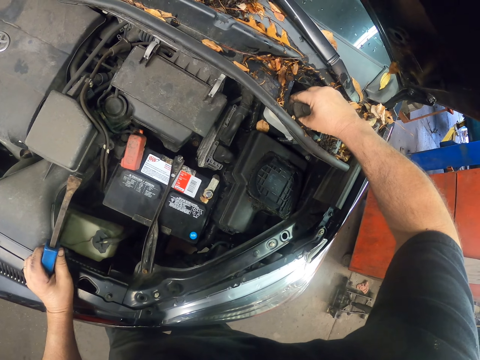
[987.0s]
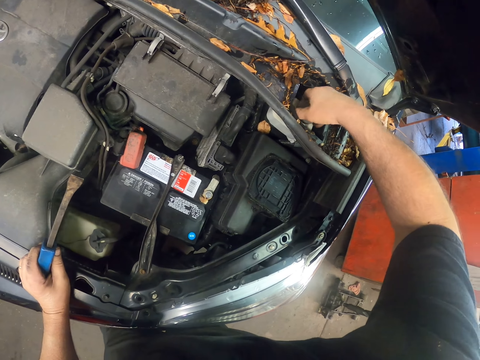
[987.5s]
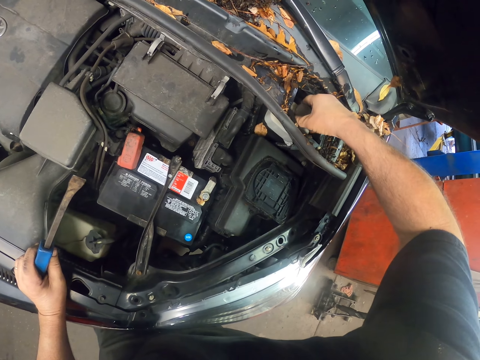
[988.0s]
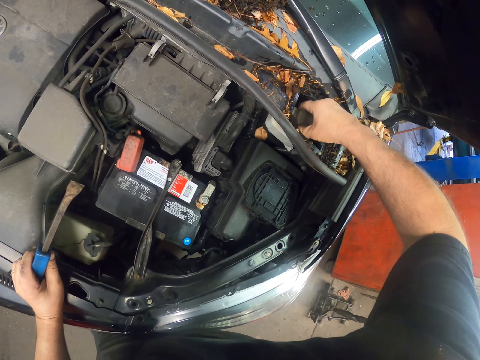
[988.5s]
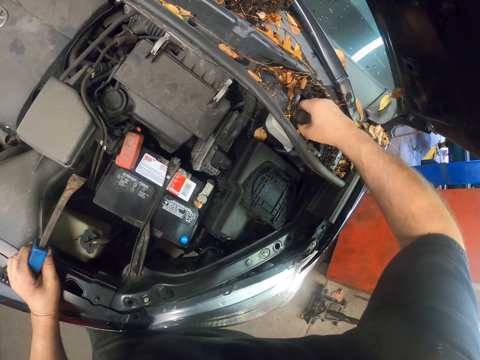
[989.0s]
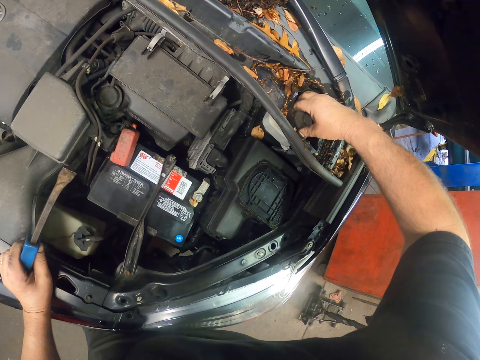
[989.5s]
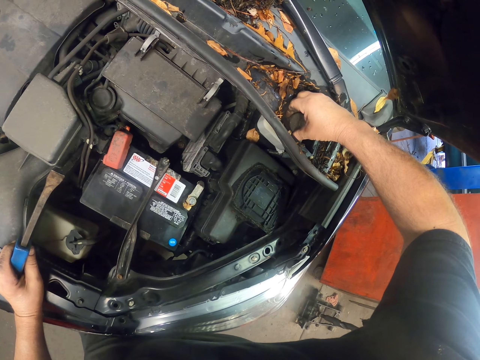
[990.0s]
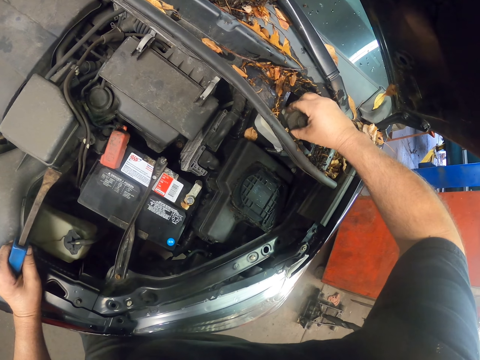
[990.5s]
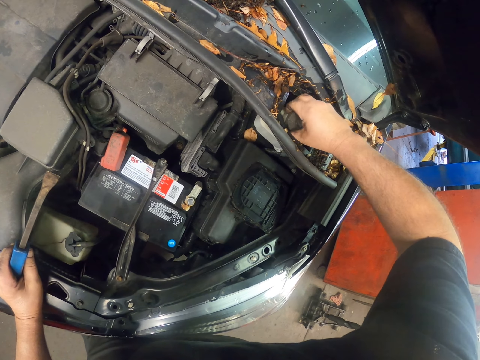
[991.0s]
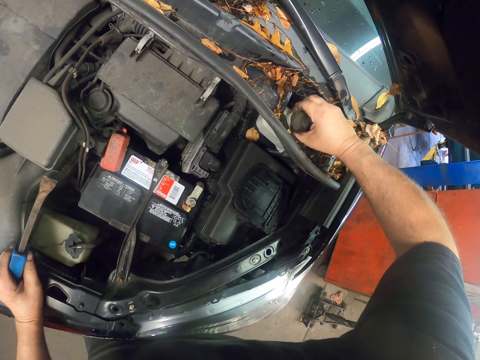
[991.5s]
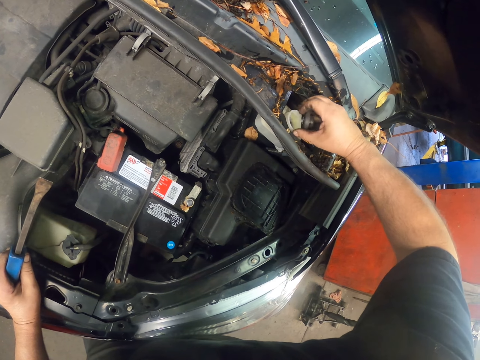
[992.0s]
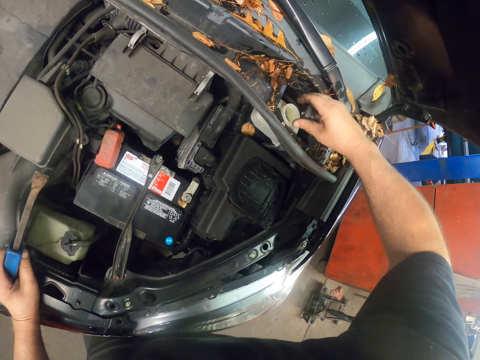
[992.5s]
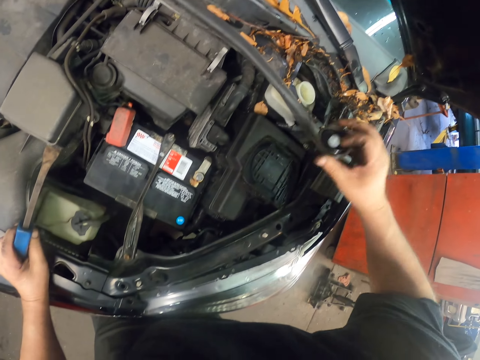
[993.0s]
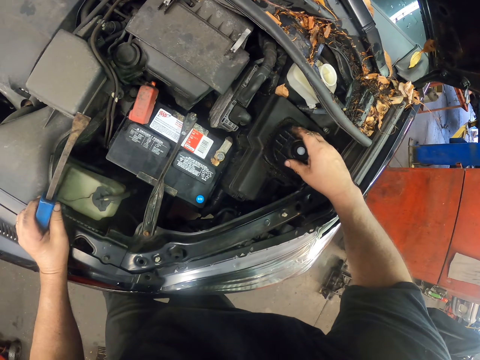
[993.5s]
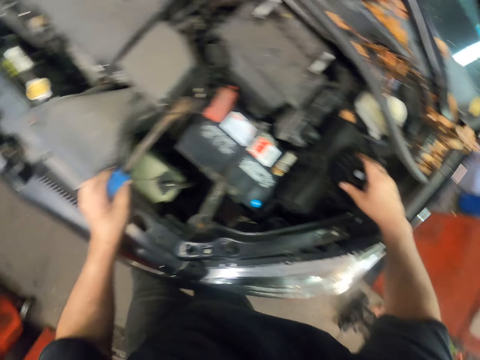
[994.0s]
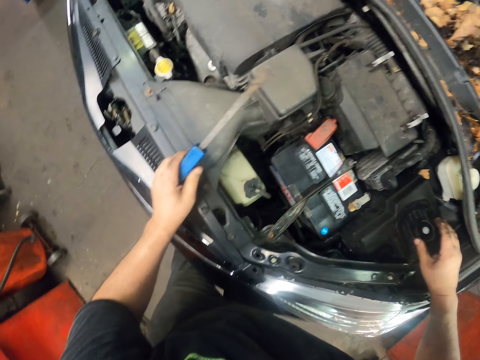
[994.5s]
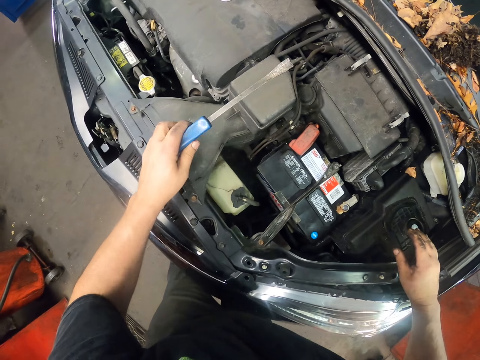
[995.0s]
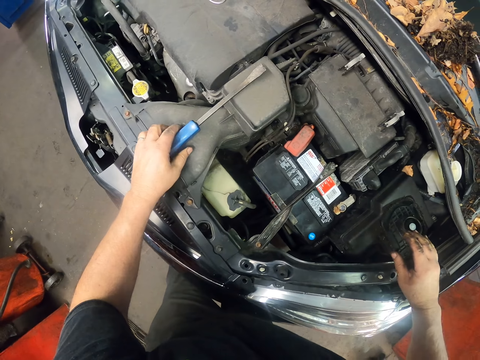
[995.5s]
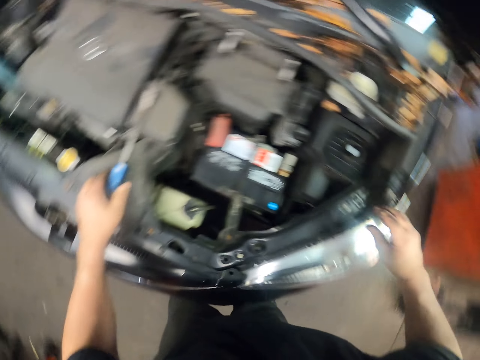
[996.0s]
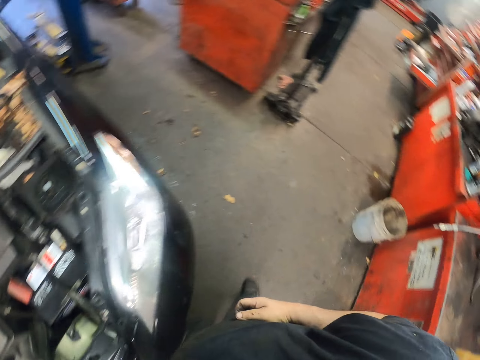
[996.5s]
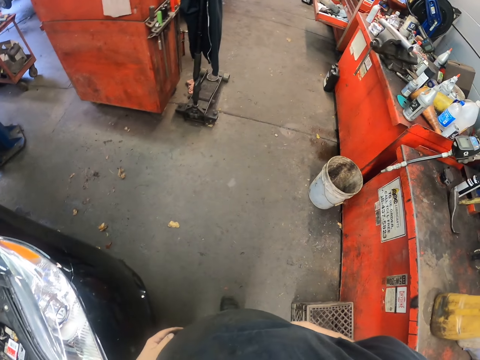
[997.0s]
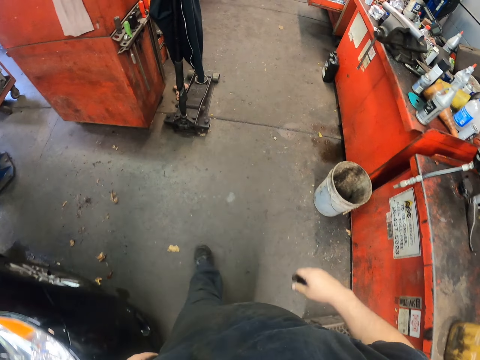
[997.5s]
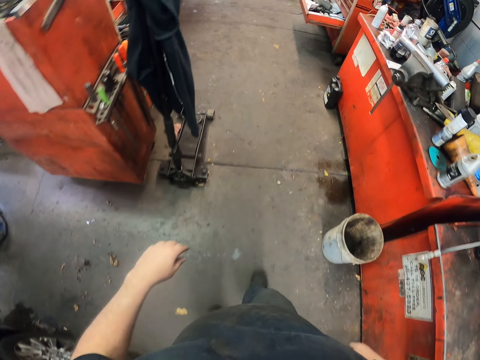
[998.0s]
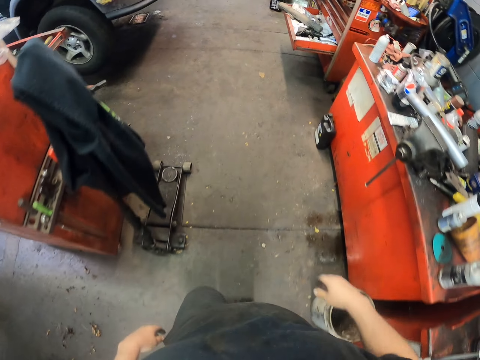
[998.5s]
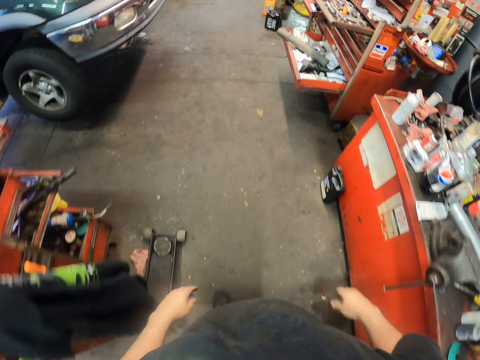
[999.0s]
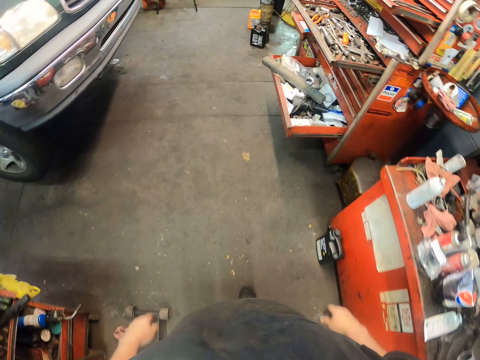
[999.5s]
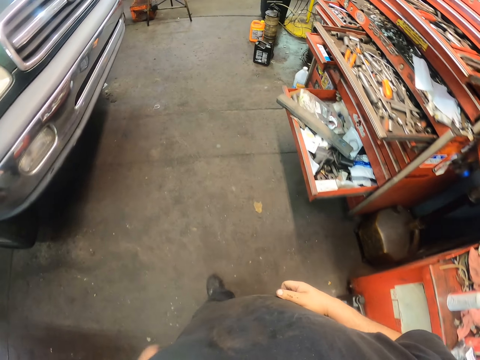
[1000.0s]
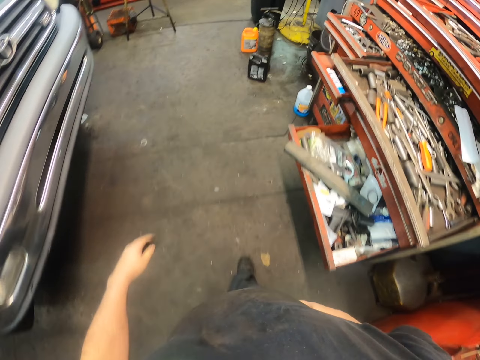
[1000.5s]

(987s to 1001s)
The camera wearer holds a tank. They hold the screwdriver. They open the tank. They put a tank top in the car. They drop the screwdriver. They put a tool on the car. They walk in the garage.

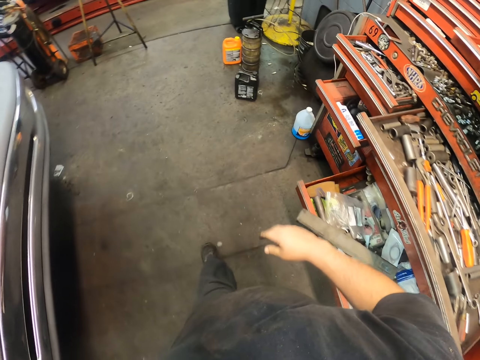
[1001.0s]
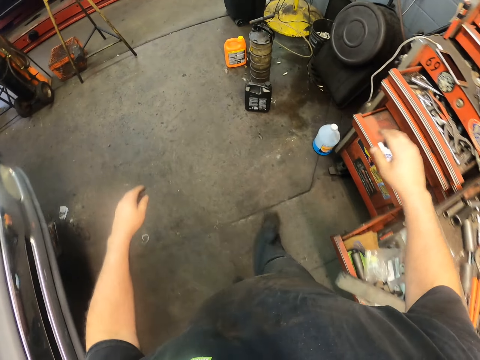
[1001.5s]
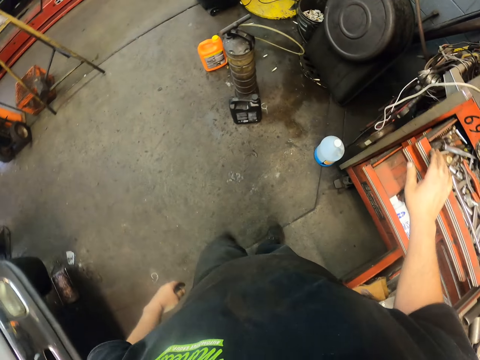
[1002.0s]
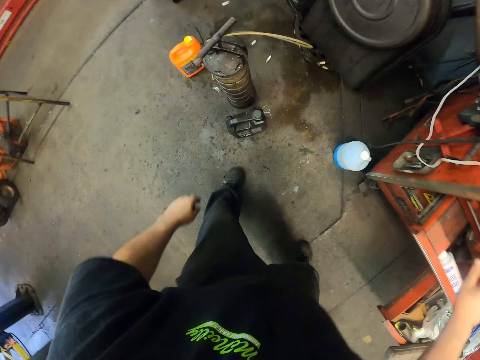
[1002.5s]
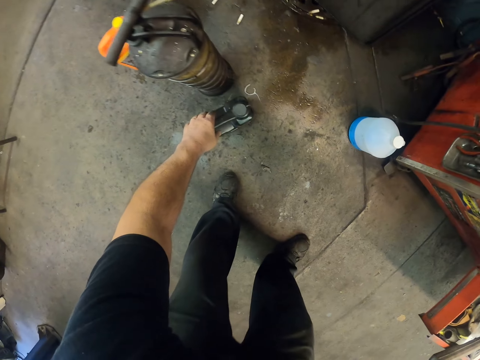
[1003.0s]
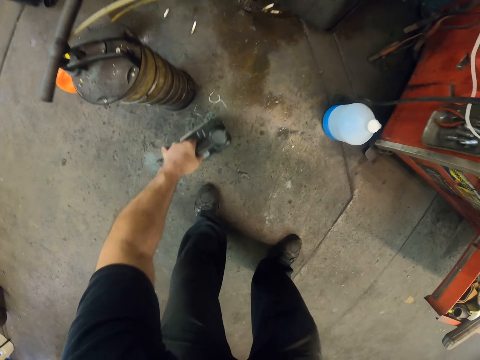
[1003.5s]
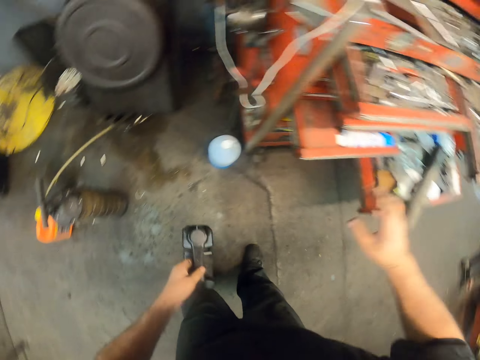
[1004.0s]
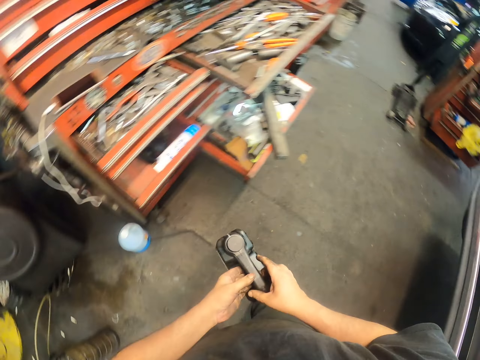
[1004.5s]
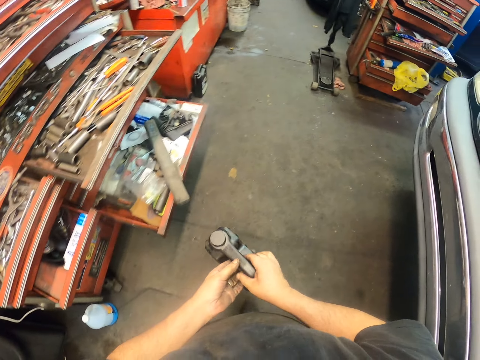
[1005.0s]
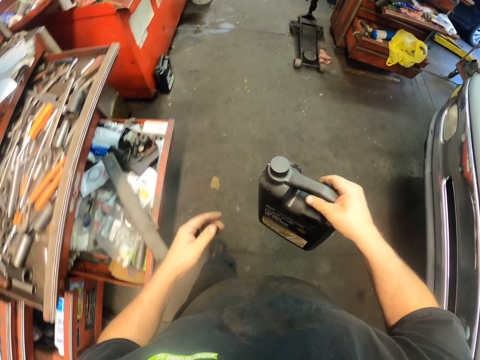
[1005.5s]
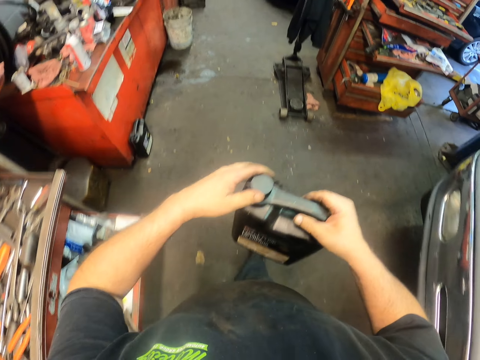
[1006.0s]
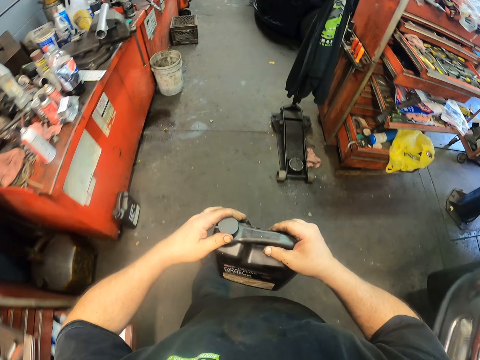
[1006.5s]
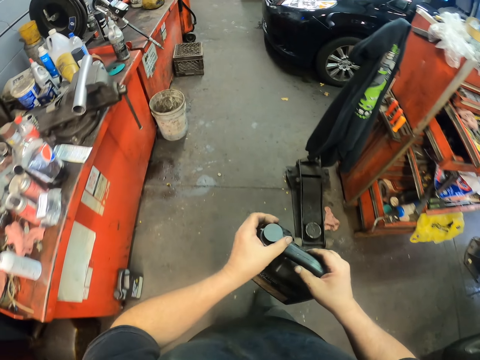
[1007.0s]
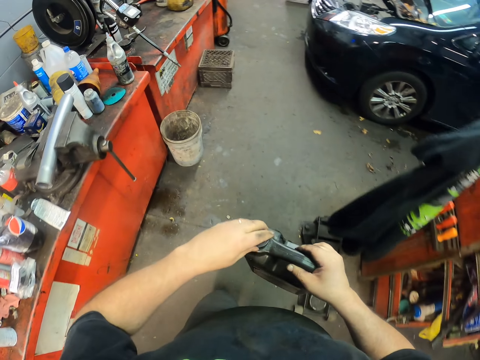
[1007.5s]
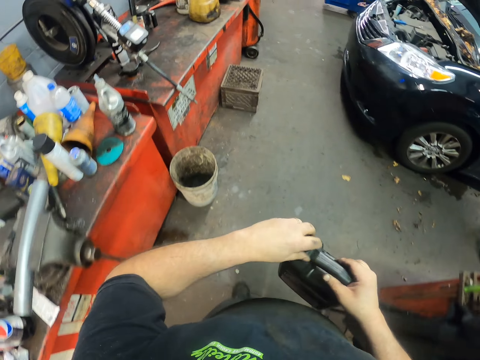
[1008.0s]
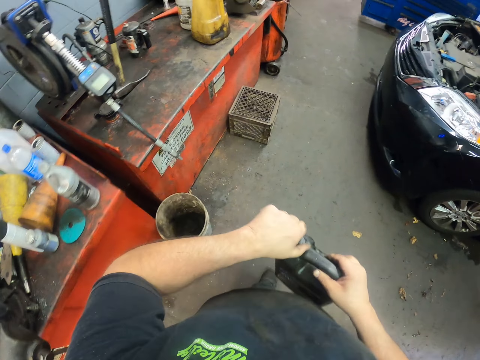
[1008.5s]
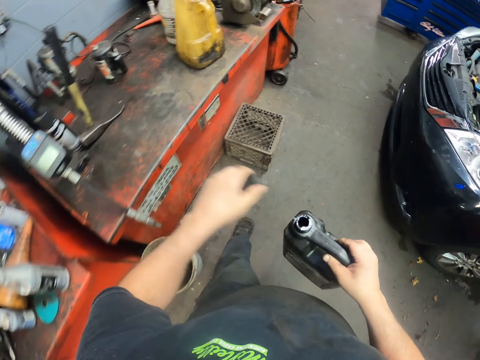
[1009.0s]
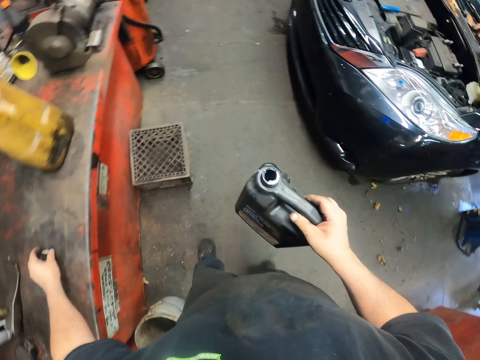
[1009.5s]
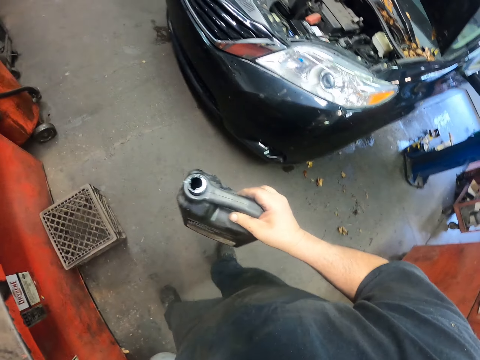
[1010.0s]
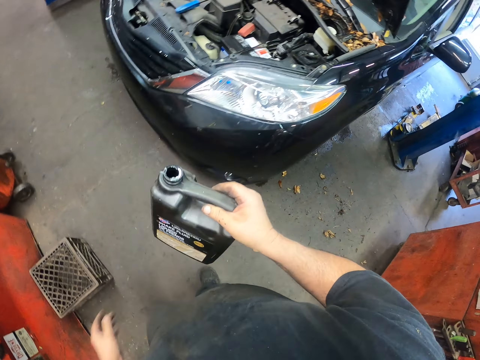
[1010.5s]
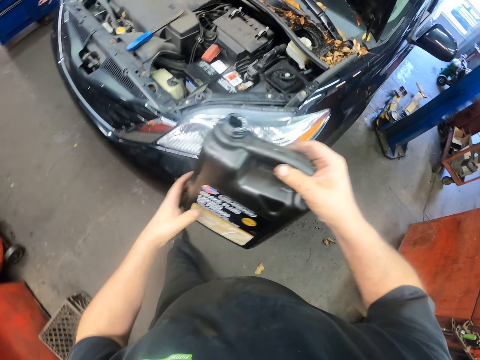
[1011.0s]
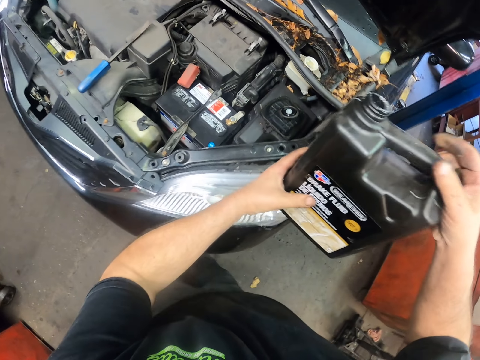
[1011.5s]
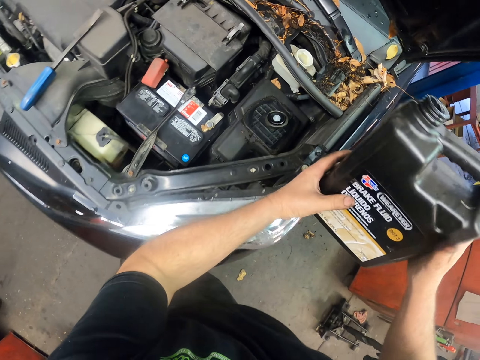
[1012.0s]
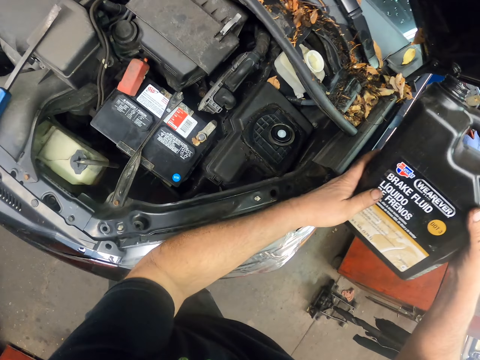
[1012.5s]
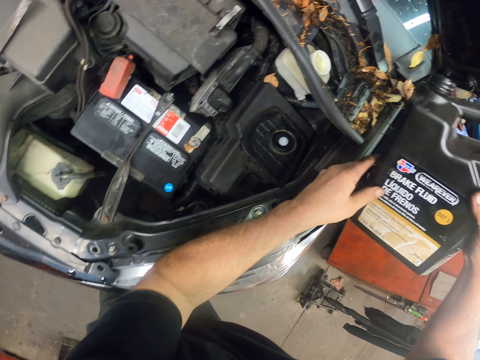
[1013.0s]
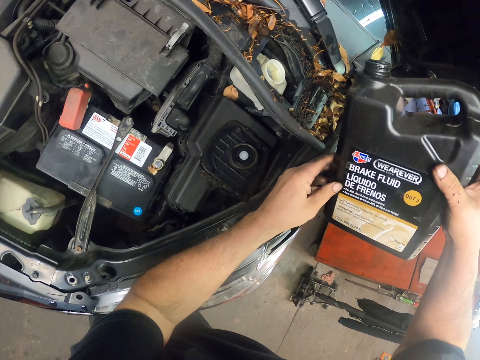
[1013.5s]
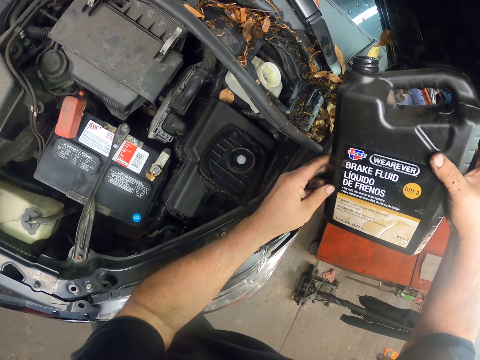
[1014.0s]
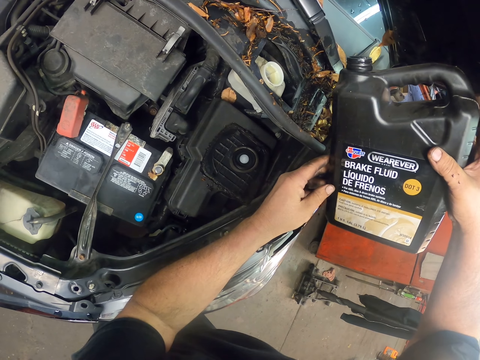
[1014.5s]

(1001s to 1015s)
The camera wearer holds the tool box. They pick up a brake fluid can or bottle. They hold the bottle. They walk in the garage. They open the brake fluid can. They put a lid on the countertop.
